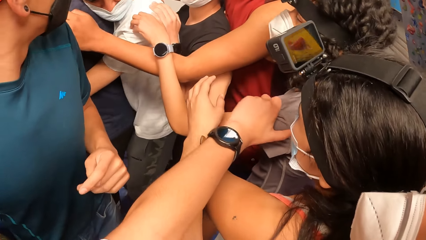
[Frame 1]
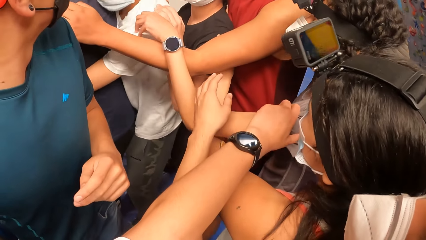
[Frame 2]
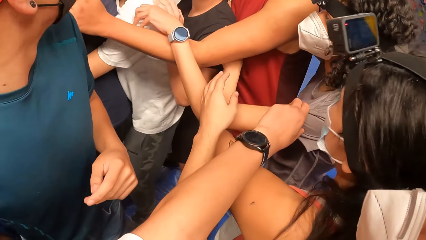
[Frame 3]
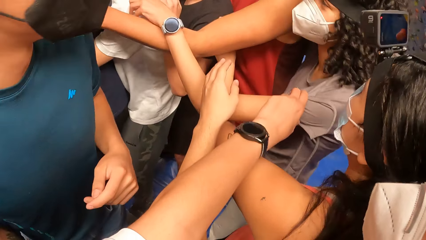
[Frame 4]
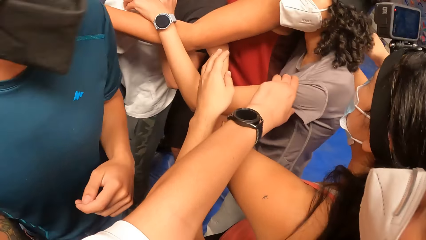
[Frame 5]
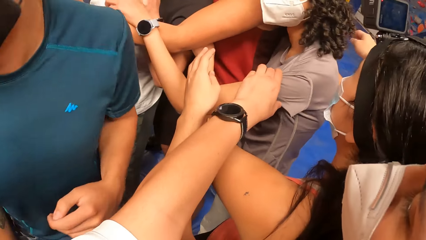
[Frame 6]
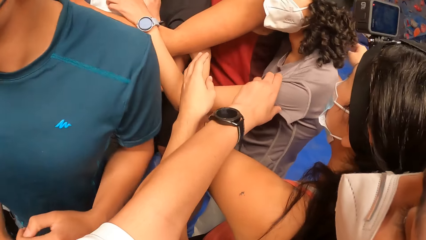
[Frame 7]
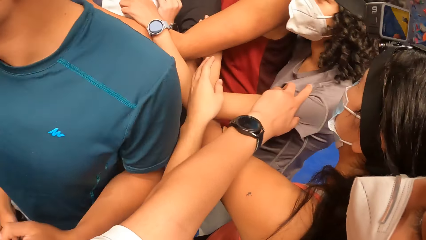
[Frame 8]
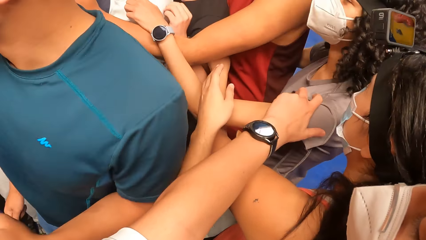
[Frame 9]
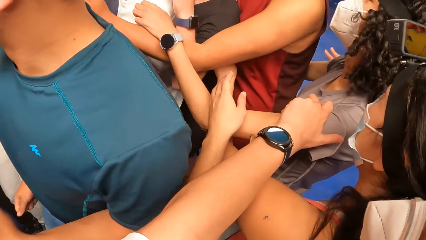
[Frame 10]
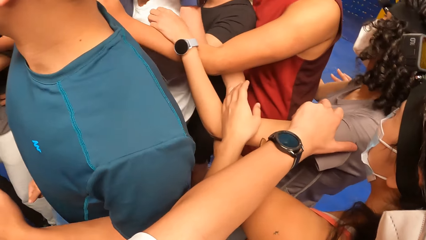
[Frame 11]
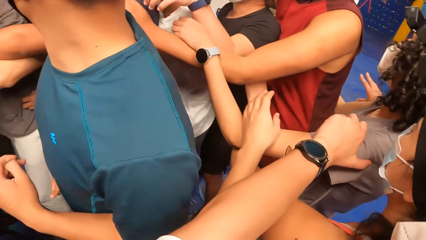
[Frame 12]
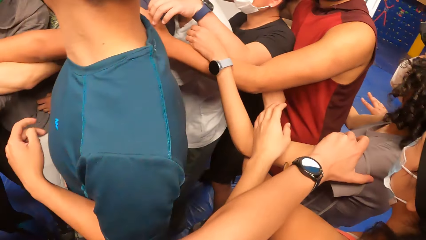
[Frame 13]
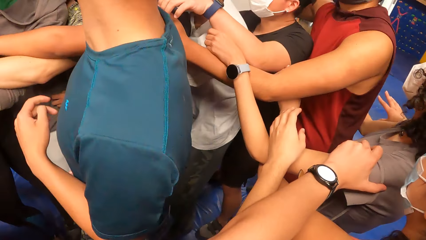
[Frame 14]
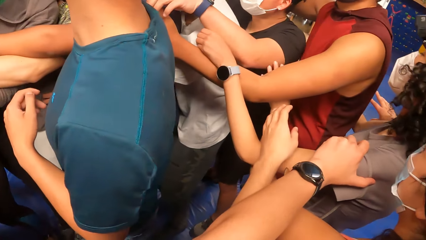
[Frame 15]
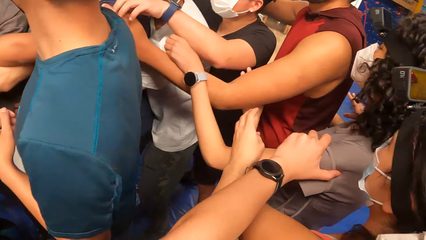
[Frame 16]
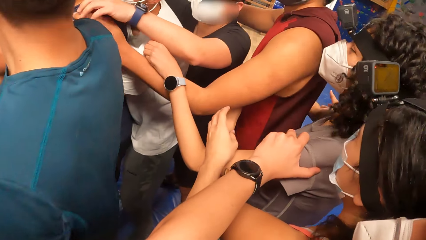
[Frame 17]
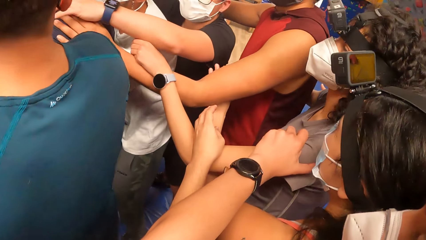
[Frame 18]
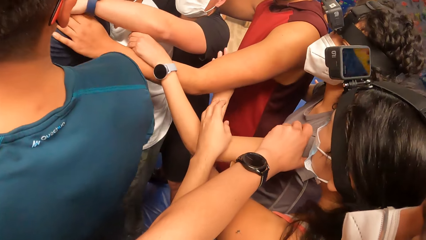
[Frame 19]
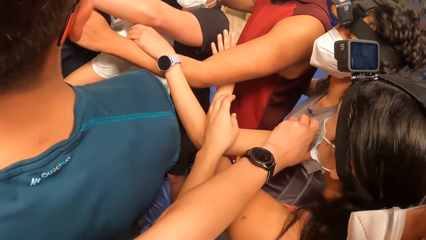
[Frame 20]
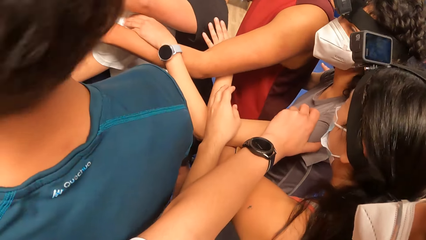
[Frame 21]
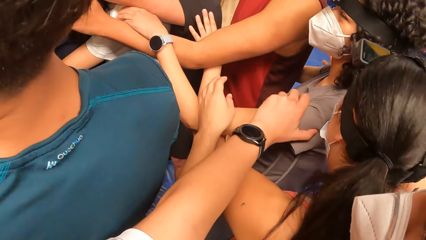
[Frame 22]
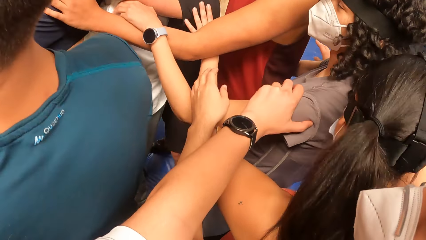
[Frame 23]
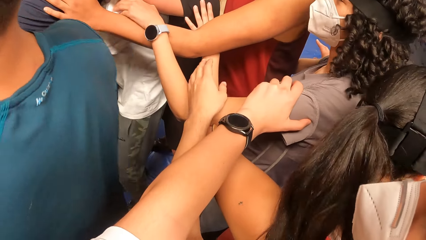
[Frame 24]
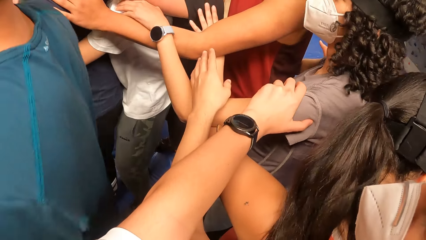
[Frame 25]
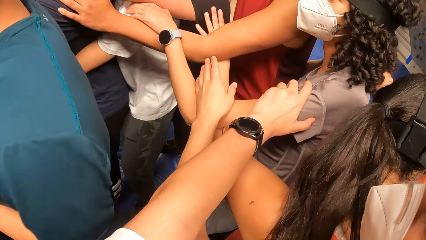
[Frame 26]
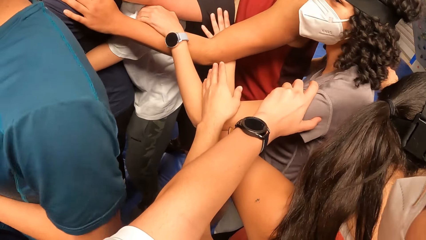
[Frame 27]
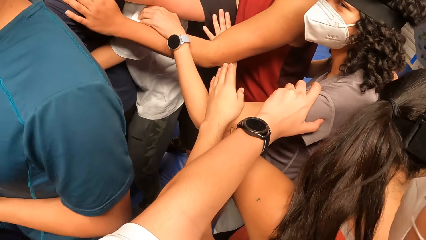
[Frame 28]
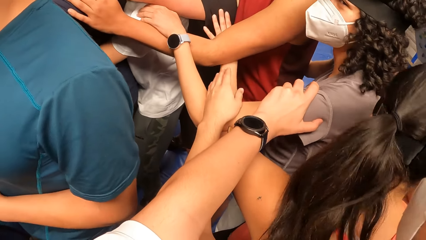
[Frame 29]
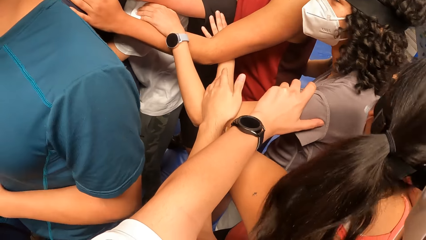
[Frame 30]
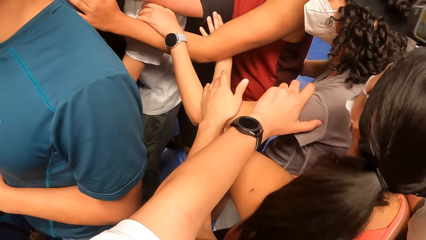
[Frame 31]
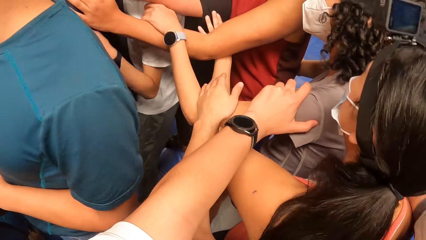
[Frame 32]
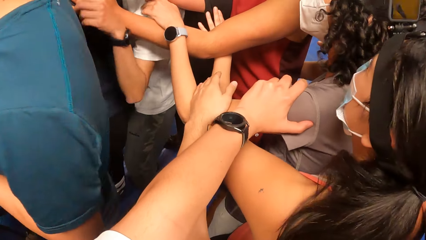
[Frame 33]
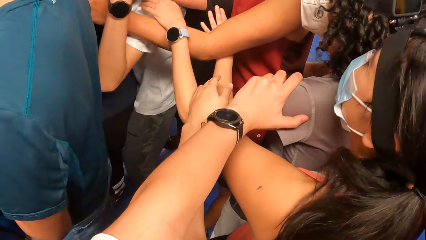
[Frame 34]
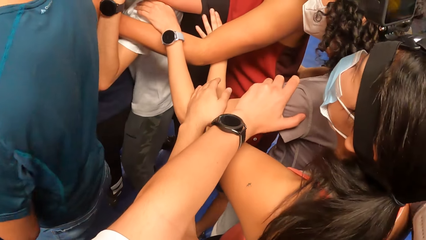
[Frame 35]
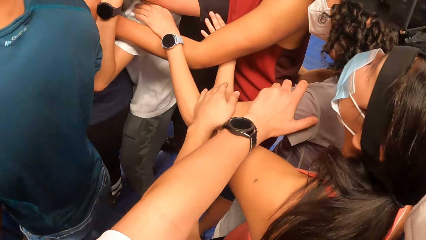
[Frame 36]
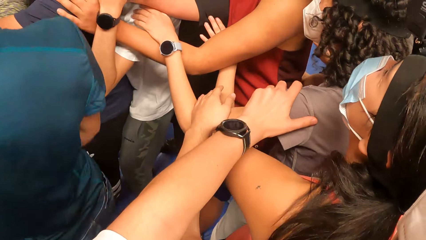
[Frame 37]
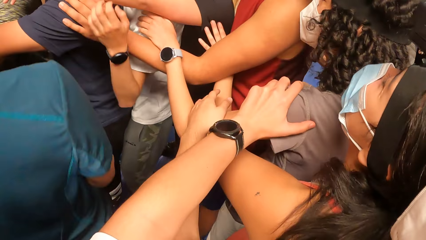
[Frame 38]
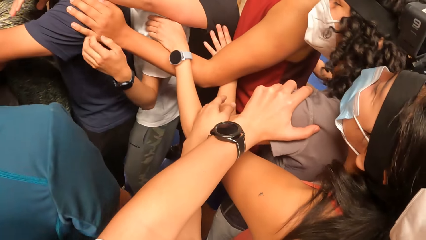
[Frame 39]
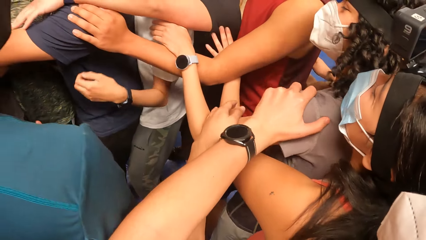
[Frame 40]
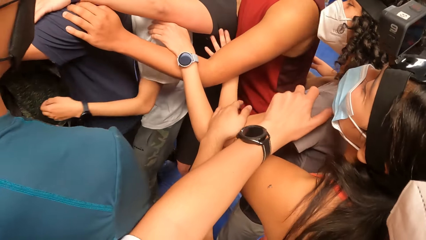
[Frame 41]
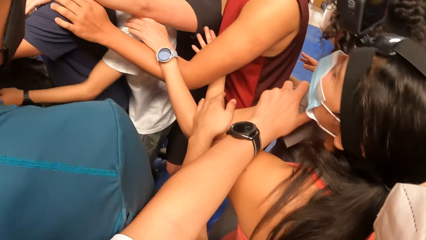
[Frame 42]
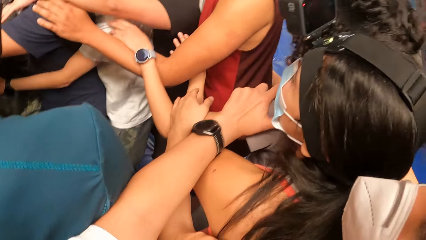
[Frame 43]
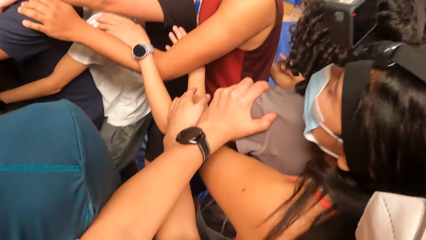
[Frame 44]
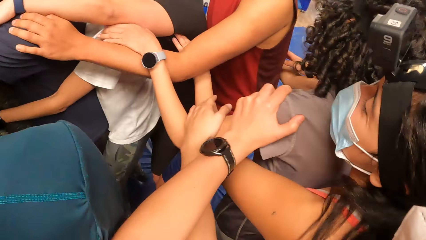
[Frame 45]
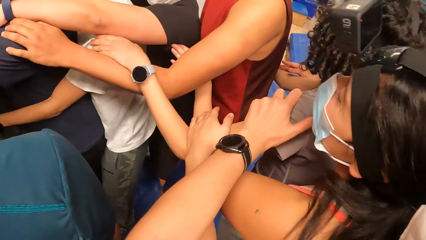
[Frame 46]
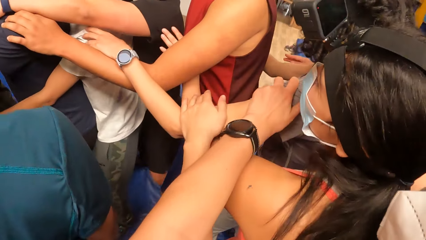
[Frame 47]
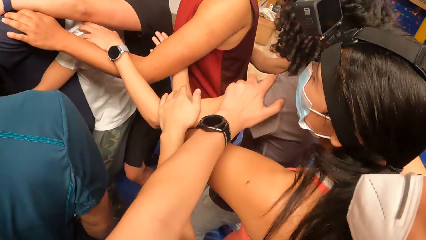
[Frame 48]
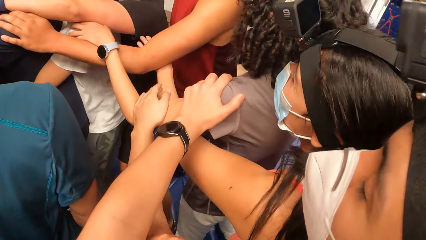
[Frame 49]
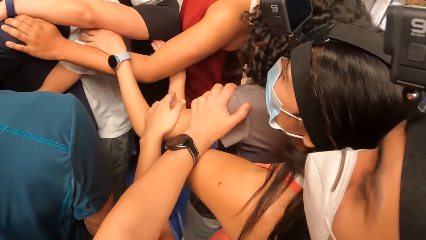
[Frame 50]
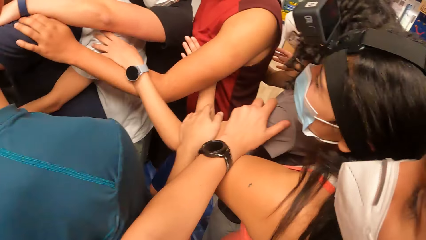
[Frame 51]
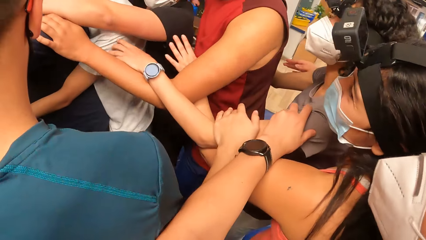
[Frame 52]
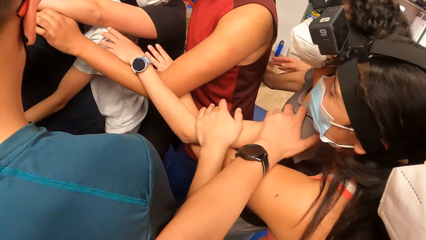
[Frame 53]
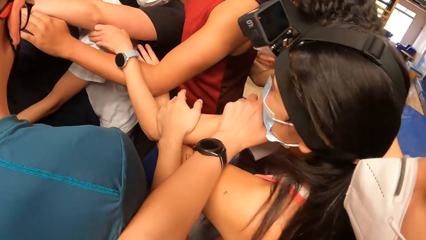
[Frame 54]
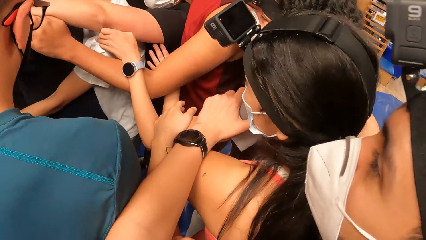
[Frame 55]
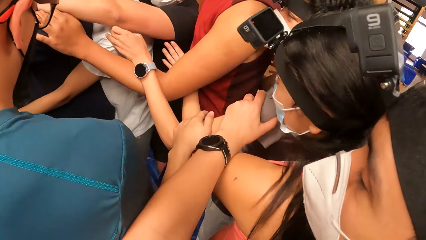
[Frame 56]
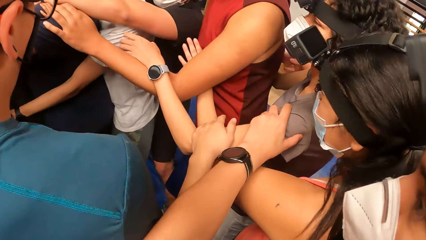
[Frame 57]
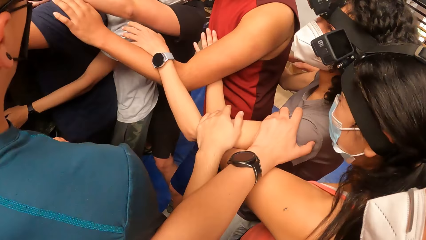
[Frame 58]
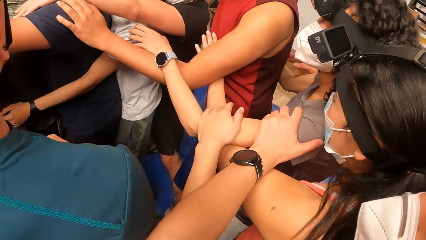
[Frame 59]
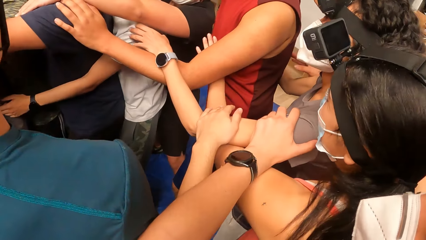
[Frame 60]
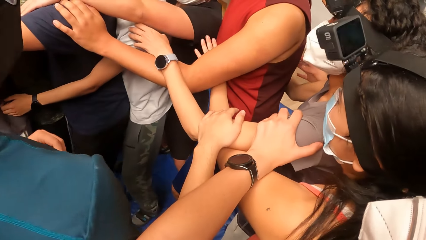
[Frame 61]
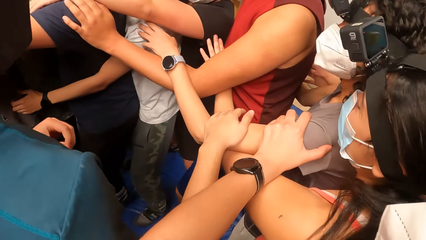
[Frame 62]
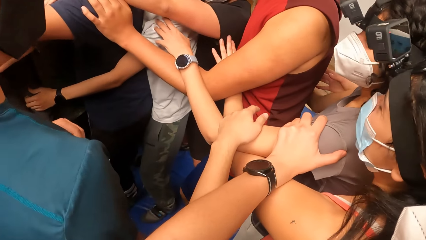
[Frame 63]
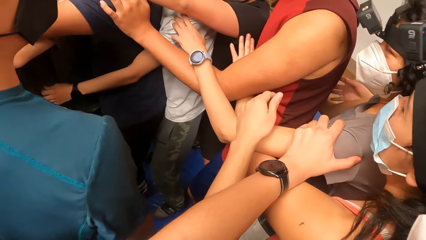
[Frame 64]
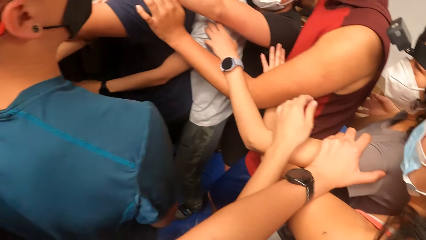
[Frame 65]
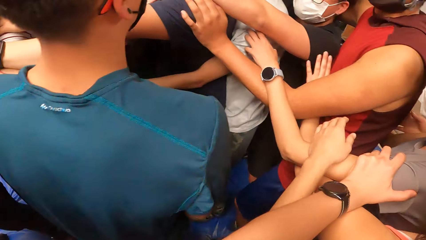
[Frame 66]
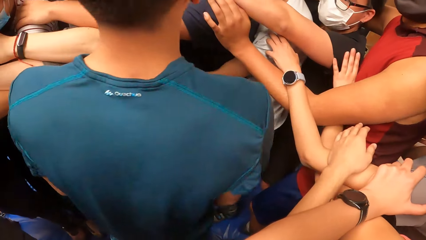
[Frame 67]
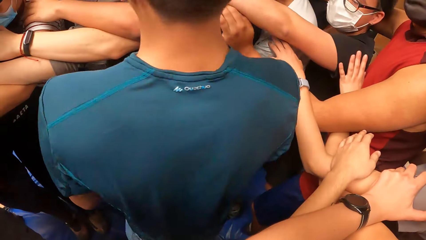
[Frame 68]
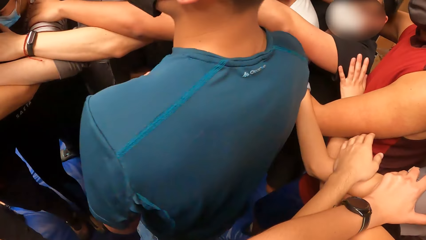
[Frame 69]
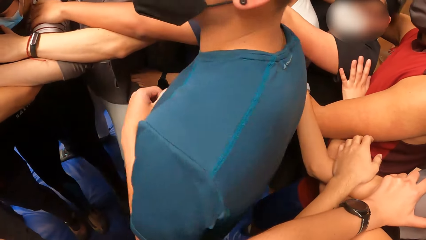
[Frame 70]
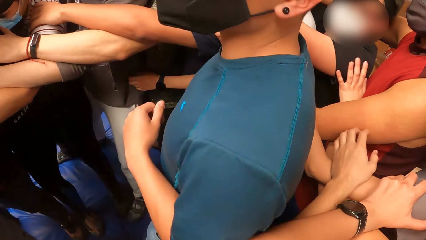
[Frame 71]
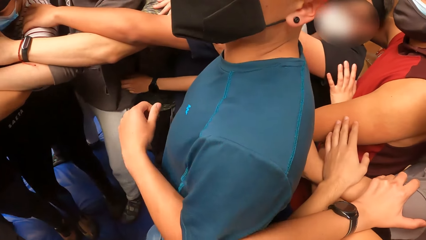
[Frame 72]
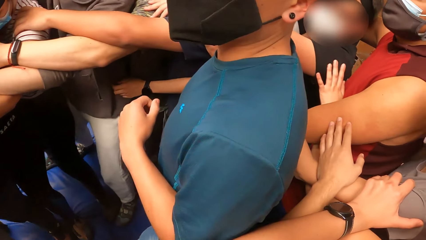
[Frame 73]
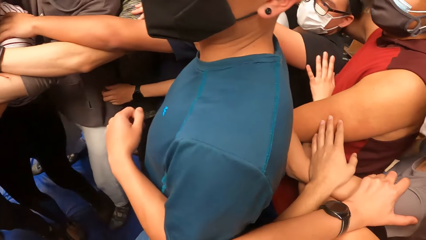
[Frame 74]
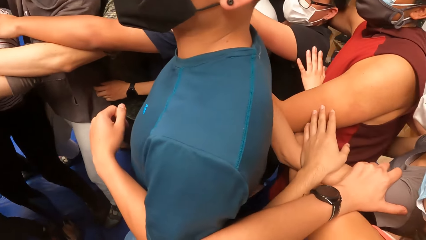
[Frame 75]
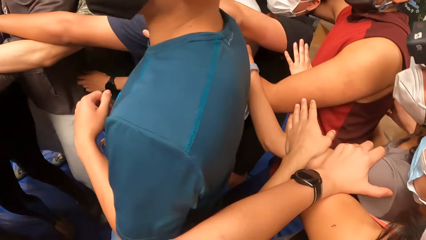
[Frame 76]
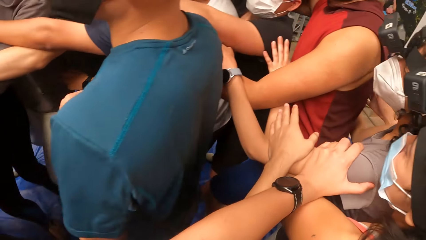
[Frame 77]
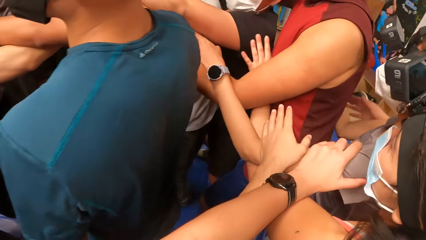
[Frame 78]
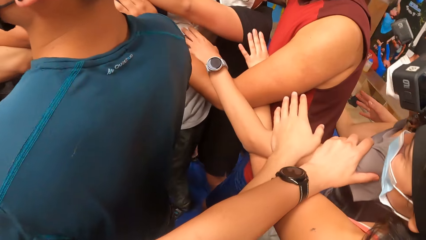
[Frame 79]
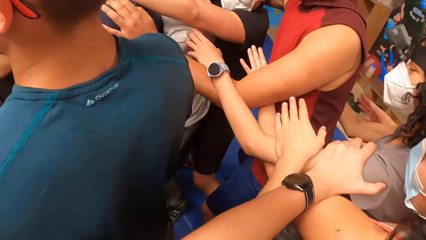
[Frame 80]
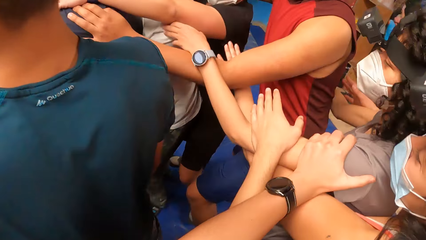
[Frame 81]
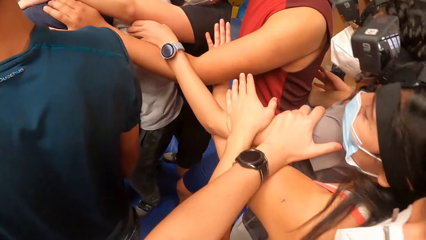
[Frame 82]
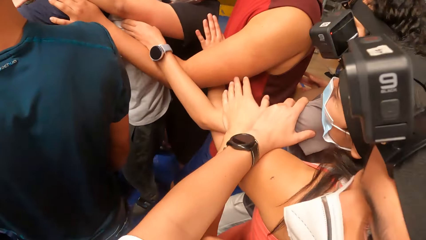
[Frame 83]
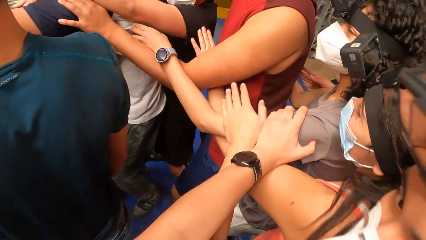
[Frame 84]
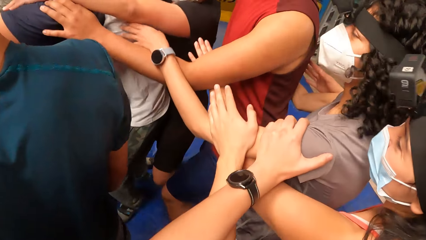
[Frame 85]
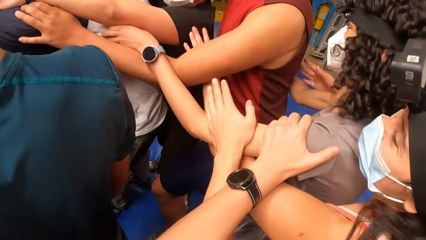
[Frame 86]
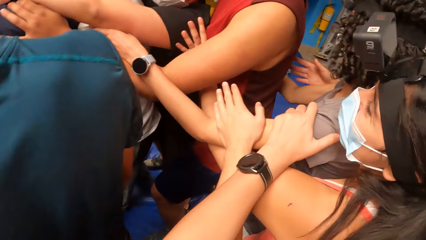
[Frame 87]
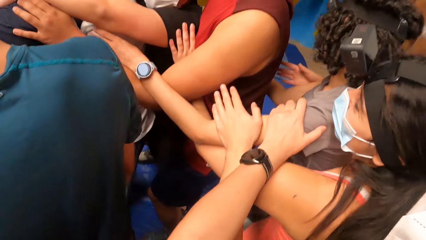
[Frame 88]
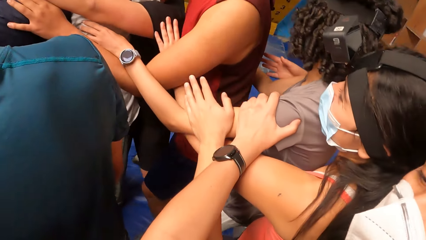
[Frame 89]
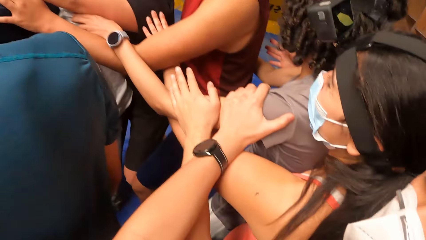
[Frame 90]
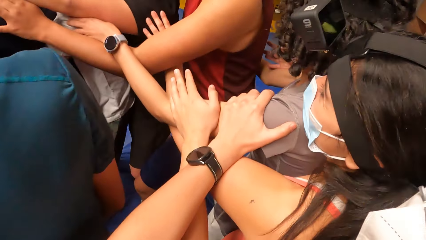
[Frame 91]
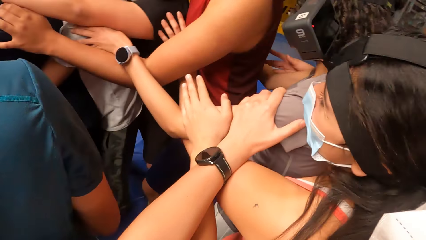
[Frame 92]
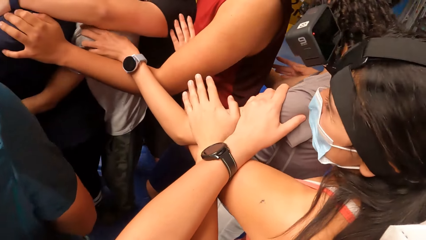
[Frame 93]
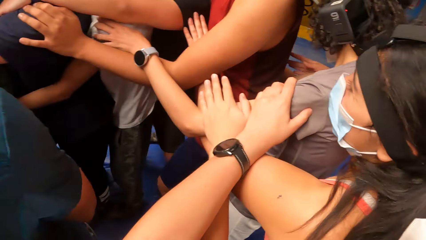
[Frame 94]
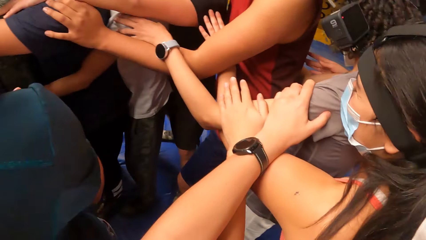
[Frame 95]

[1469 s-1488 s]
The camera wearer moves forward in a line.
